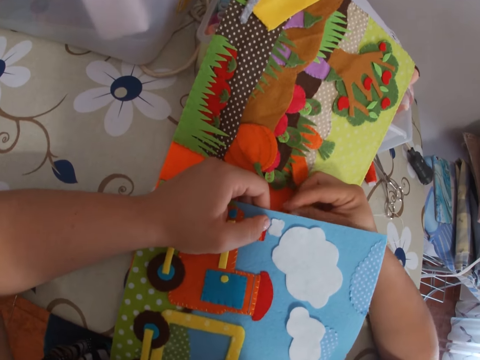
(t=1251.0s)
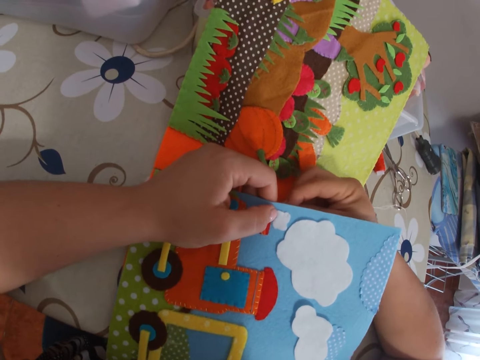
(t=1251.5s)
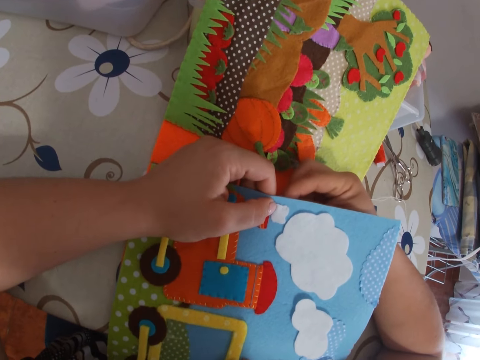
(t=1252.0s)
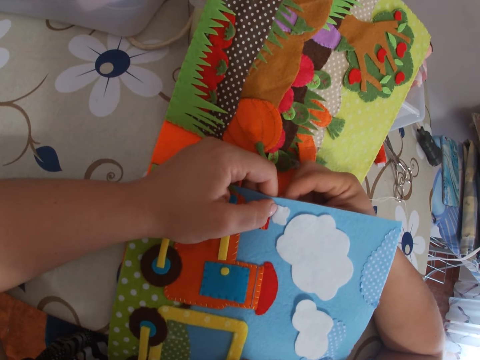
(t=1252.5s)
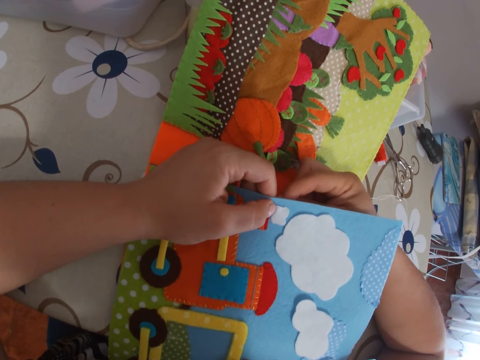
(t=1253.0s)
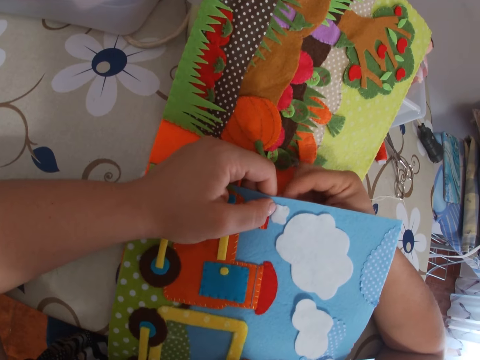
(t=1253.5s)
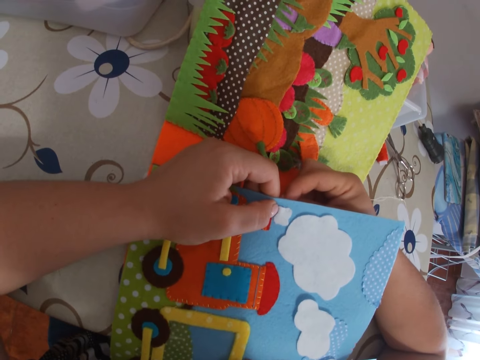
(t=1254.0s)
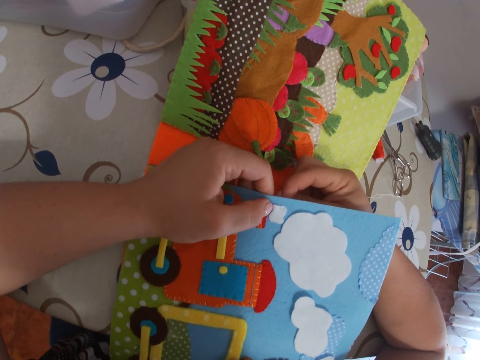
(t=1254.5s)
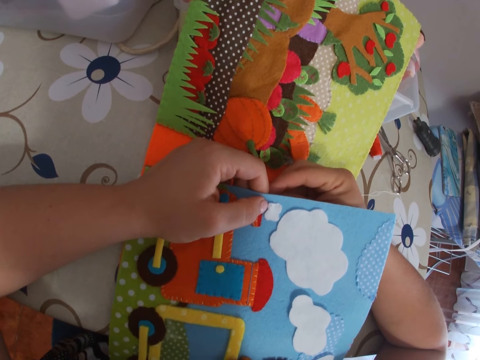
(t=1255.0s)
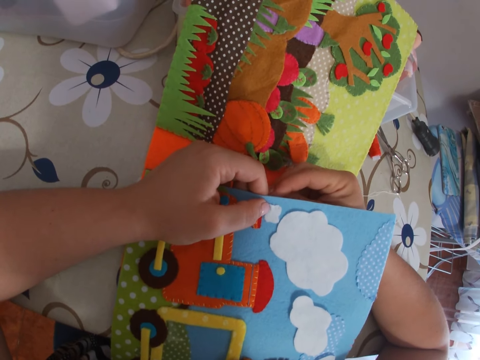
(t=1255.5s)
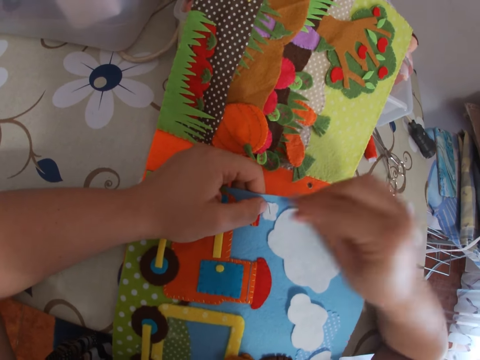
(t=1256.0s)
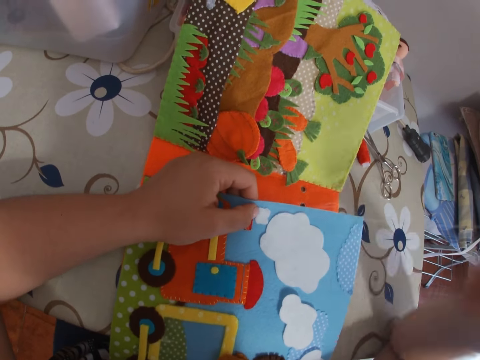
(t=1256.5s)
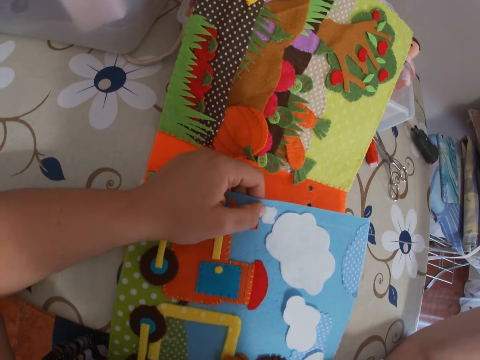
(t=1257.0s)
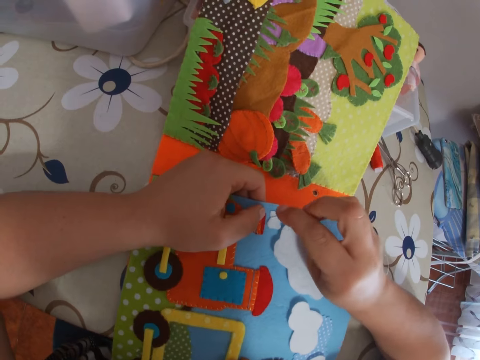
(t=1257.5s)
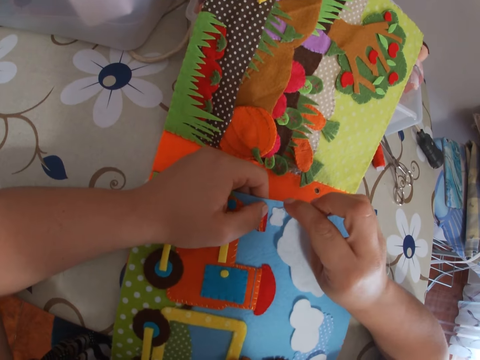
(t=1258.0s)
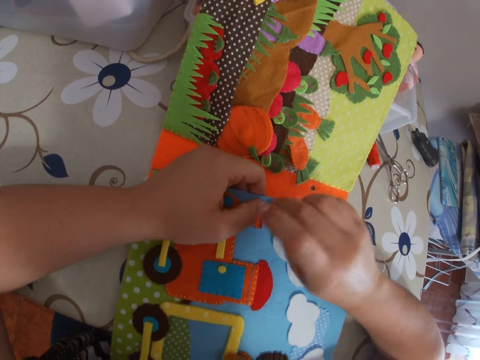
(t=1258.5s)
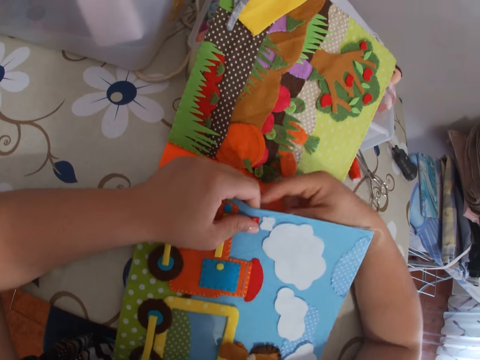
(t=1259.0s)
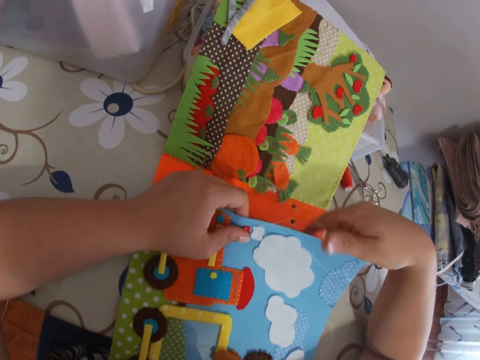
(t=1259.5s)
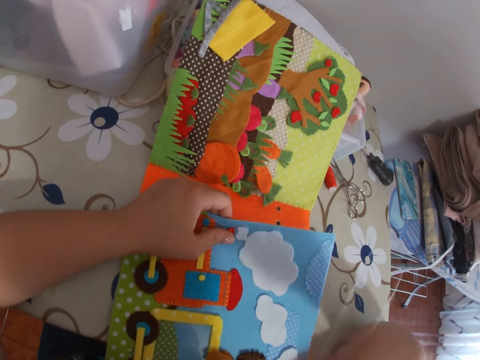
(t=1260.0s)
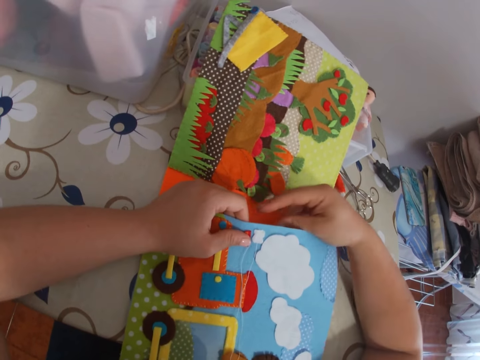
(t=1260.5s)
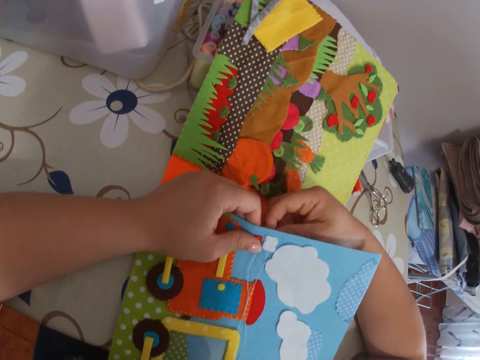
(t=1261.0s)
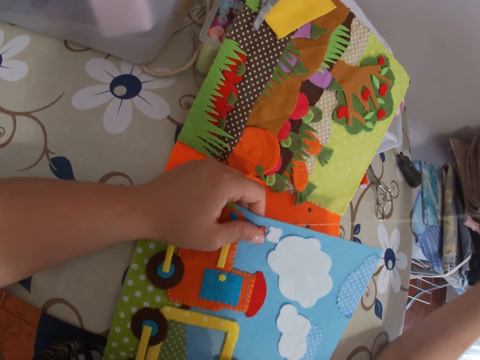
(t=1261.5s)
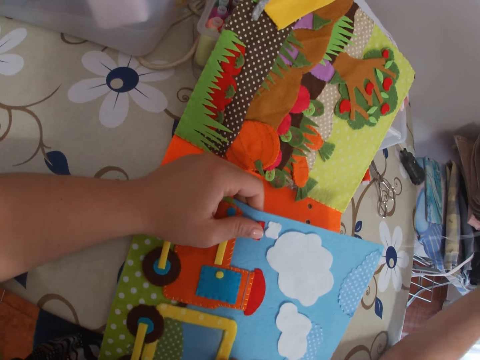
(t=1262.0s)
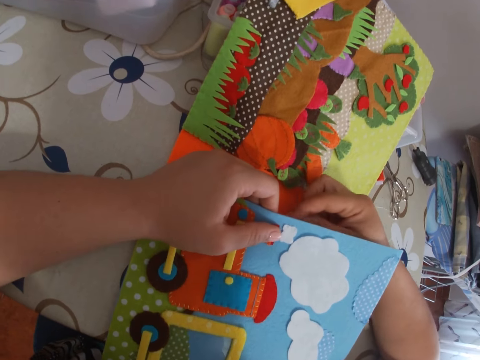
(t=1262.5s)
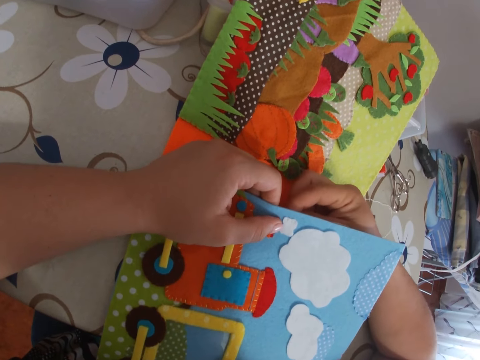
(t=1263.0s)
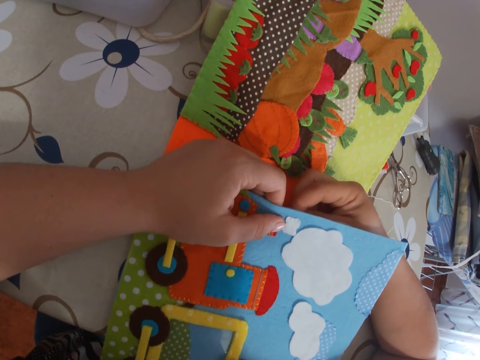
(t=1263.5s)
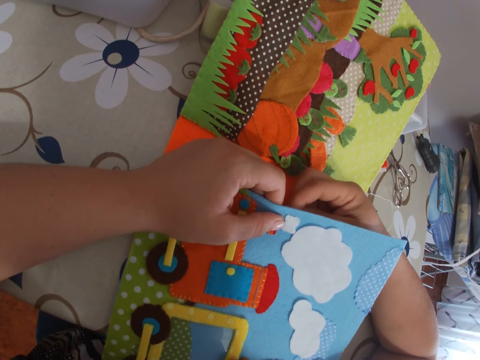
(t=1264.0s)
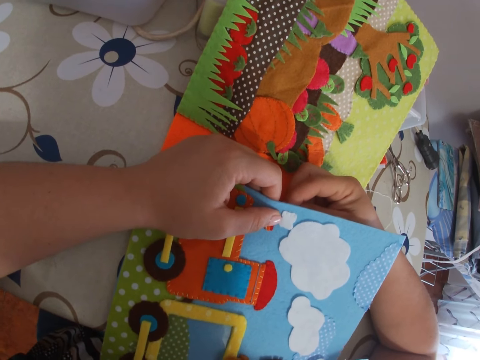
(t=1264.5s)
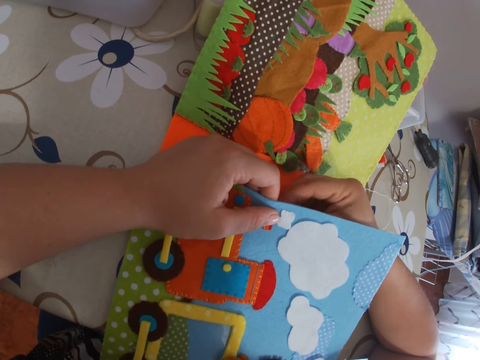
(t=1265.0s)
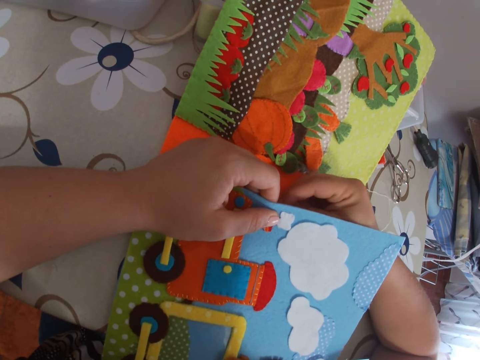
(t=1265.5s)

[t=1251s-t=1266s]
The camera wearer sticks a needle with thread on the paper. She pulls the needle with thread through the paper with her right hand. She sticks the needle with thread on the paper. She adjusts the thread. She pulls the needle with thread through the paper with her right hand. She sticks the needle with thread on the paper.

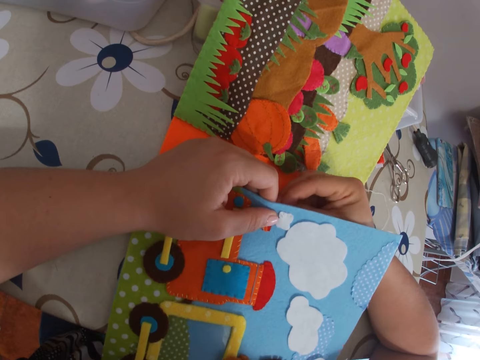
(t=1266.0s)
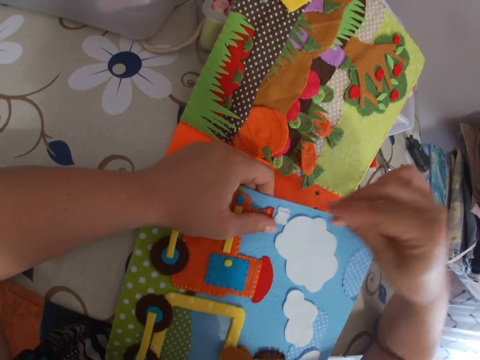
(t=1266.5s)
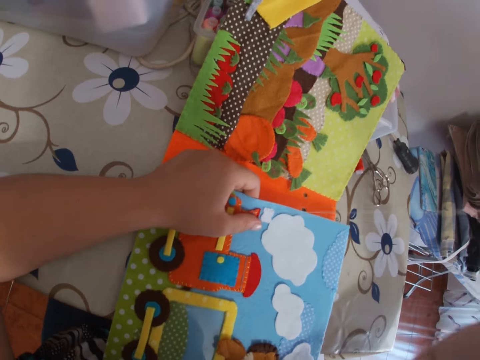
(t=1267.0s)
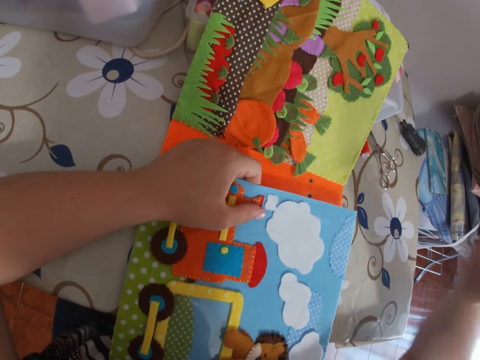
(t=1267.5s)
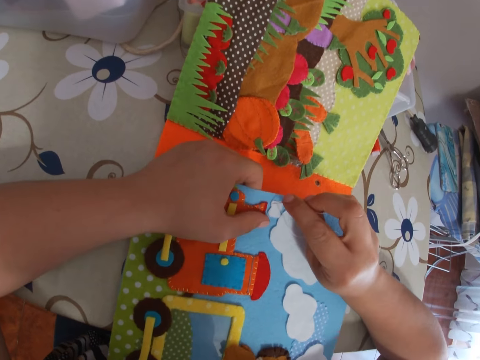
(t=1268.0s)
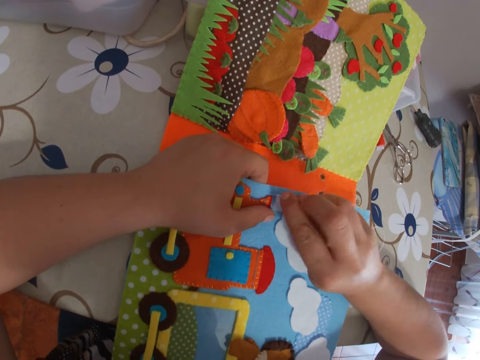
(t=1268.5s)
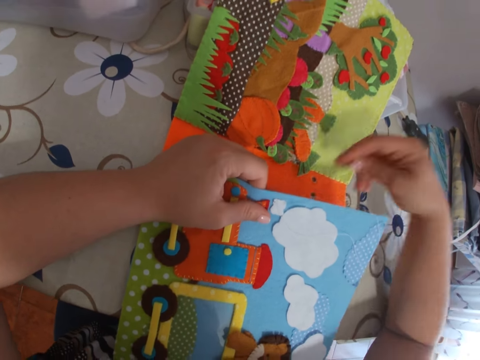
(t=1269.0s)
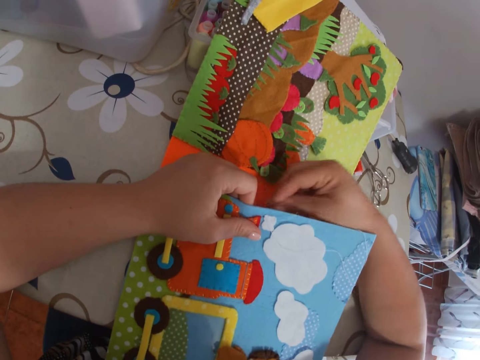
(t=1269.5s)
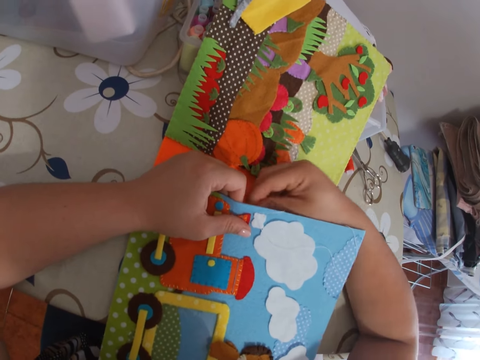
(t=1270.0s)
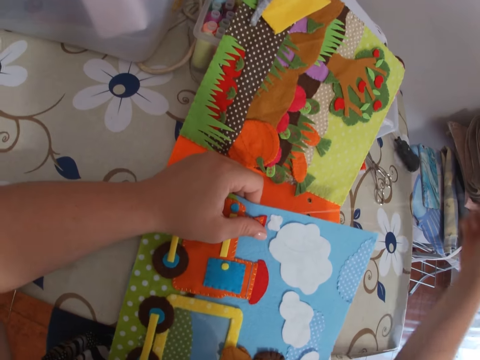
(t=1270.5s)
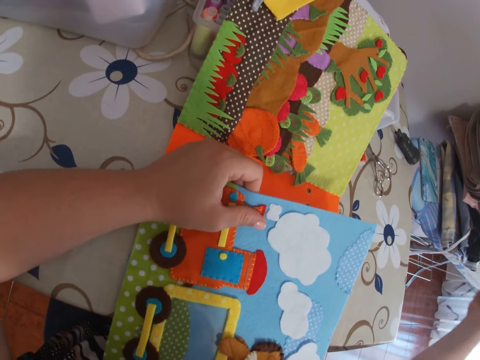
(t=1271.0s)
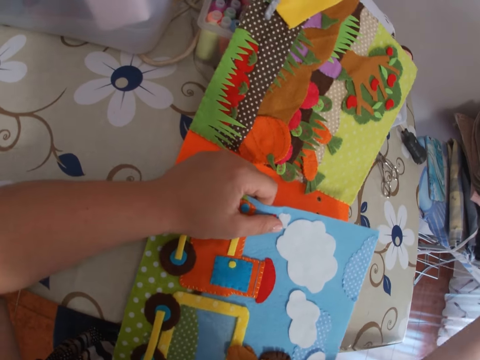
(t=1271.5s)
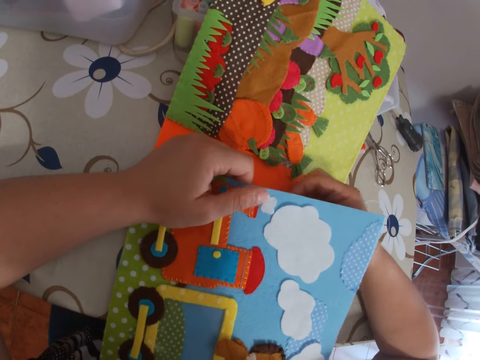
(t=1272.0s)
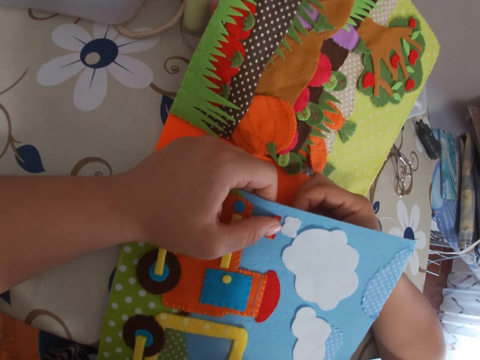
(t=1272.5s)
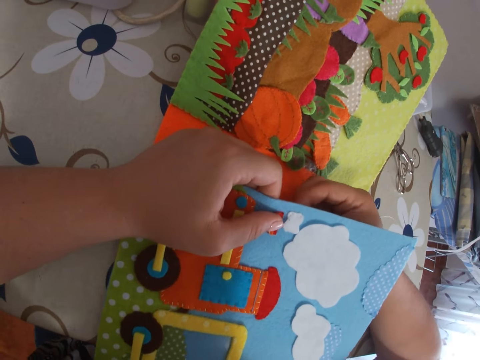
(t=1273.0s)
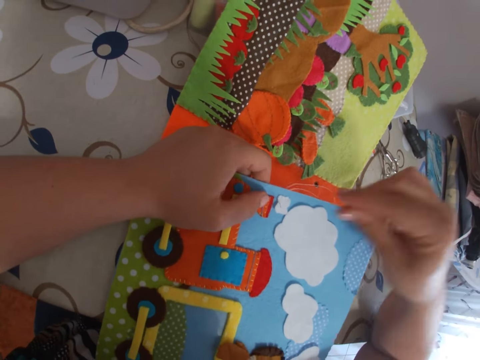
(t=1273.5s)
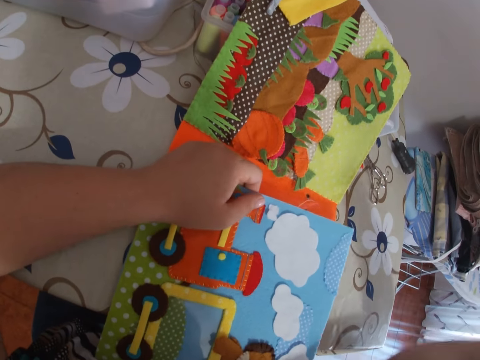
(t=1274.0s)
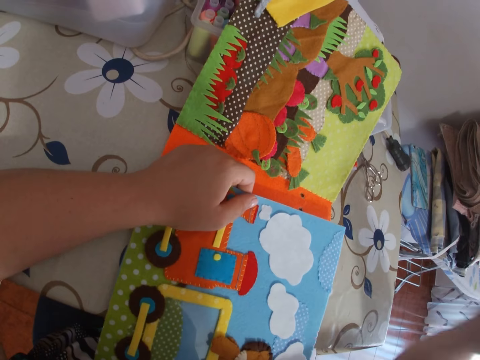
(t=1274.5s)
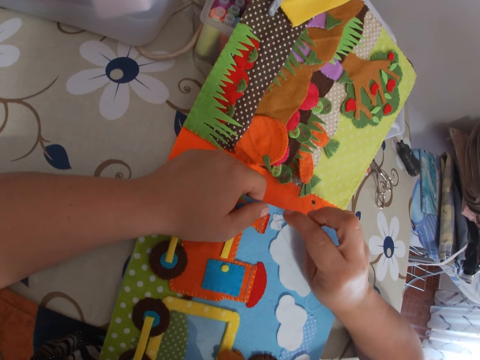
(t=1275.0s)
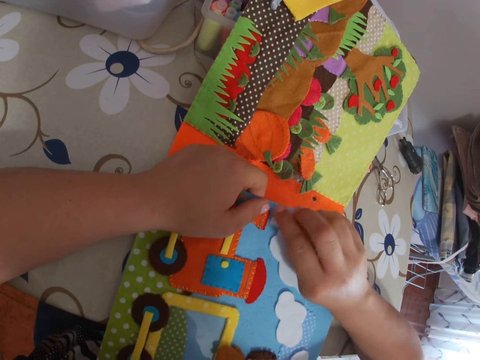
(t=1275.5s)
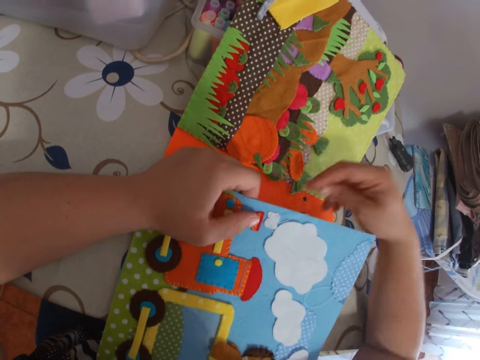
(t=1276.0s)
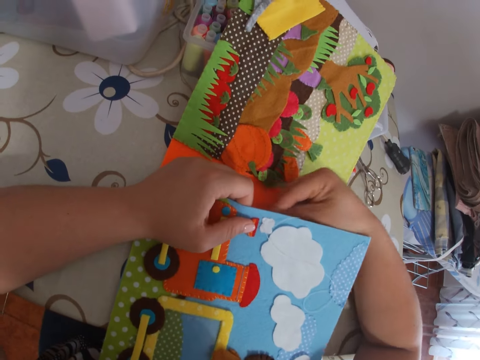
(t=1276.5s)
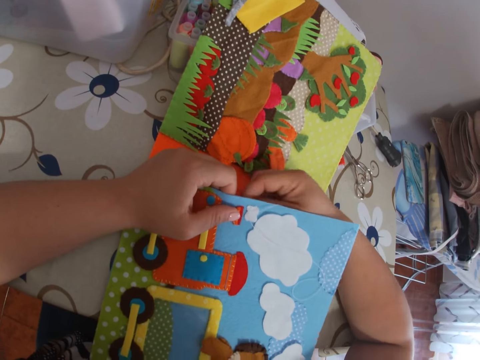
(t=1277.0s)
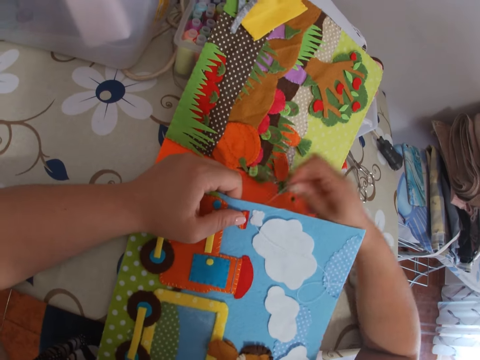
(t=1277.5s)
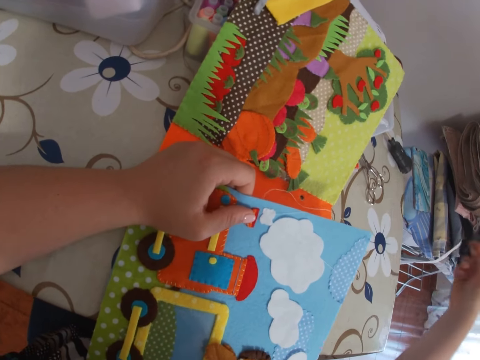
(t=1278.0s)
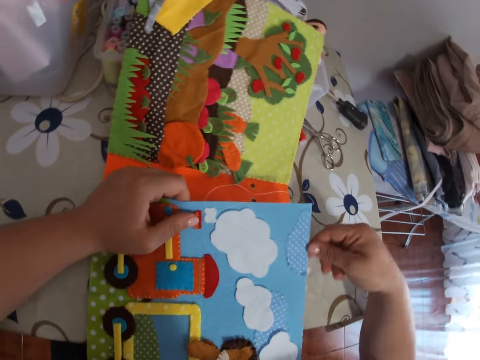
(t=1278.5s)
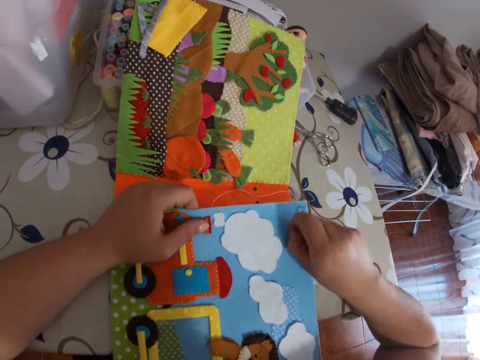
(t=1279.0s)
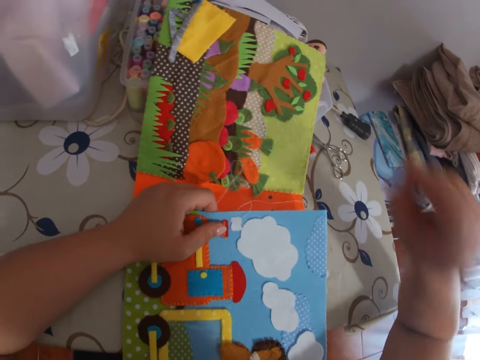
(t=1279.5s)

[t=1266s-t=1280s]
The camera wearer pulls the needle with thread through the paper with her right hand. She sticks the needle with thread on the paper. She sews the cardboard with the needle. She pulls the needle with thread through the paper with her right hand. She sticks the needle with thread on the paper. She sews the cardboard with the needle. She pulls the needle with thread through the paper with her right hand. She sticks the needle with thread on the paper. She sews the cardboard with the needle. She pulls the needle with thread through the paper with her right hand. She adjusts the thread.
